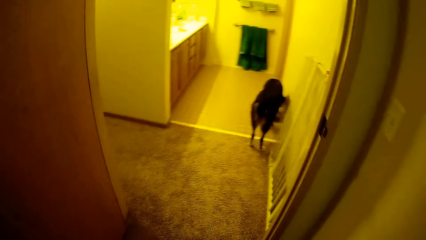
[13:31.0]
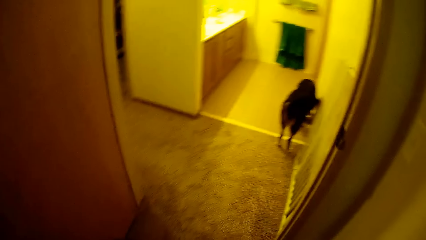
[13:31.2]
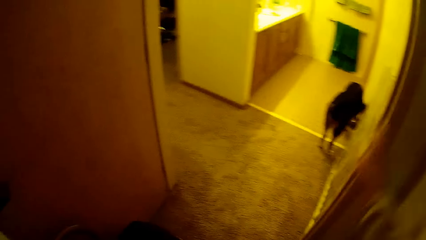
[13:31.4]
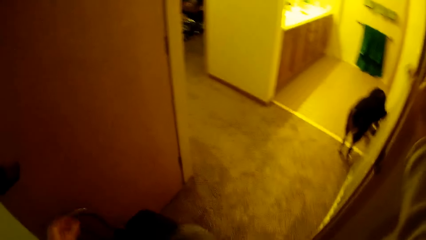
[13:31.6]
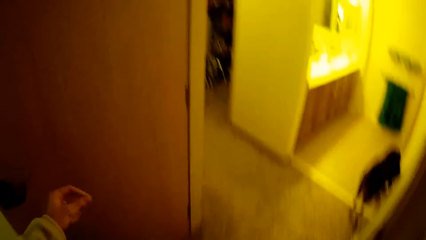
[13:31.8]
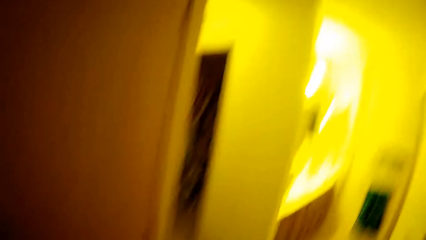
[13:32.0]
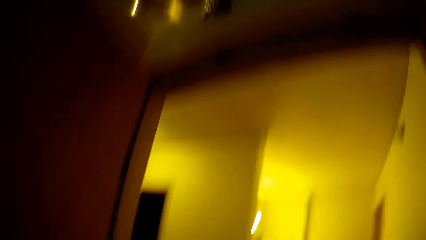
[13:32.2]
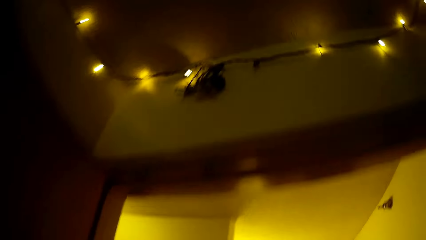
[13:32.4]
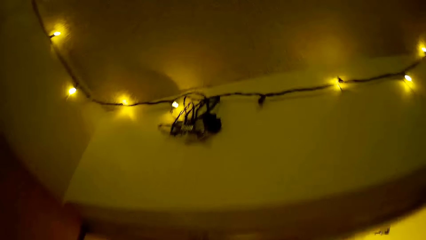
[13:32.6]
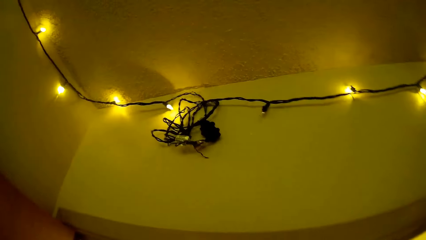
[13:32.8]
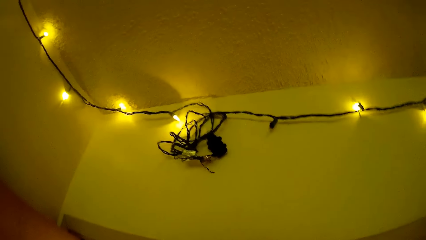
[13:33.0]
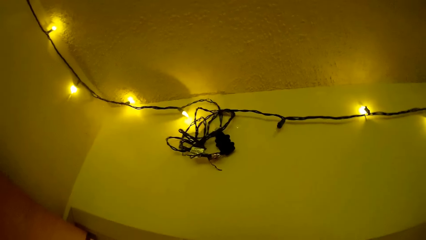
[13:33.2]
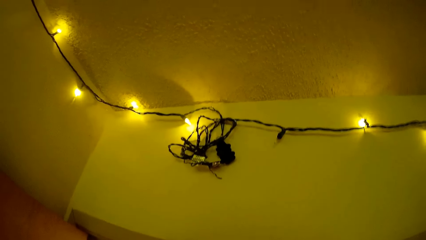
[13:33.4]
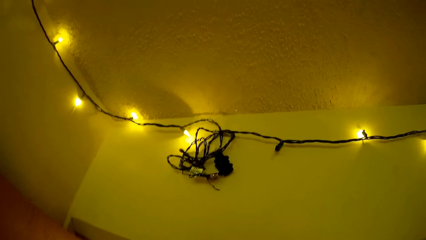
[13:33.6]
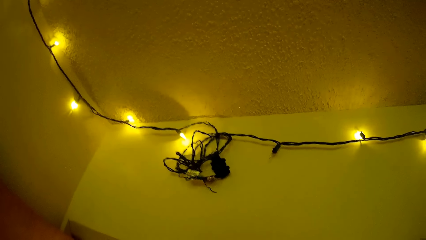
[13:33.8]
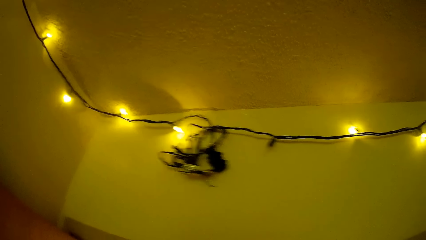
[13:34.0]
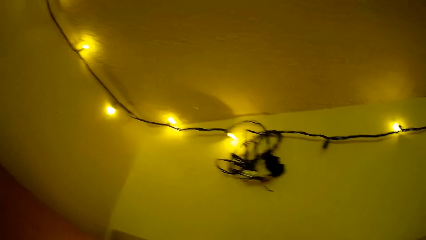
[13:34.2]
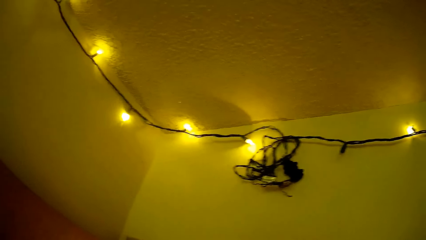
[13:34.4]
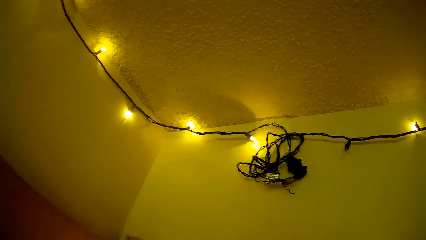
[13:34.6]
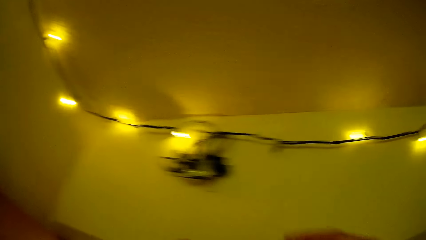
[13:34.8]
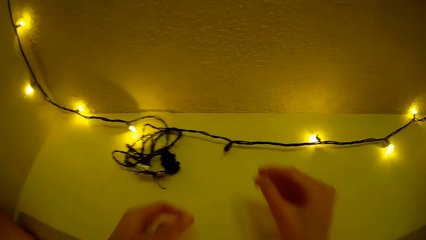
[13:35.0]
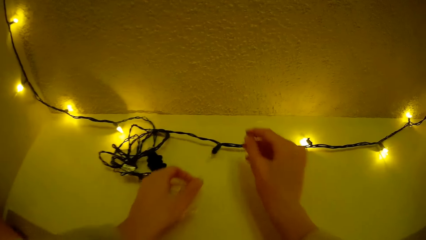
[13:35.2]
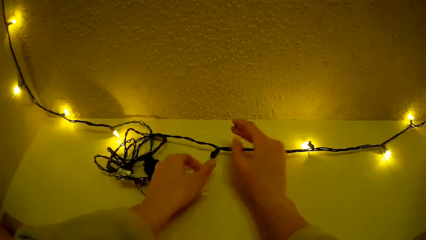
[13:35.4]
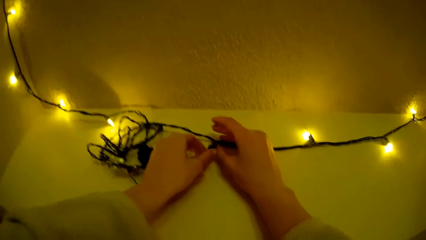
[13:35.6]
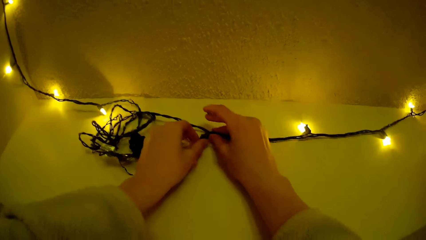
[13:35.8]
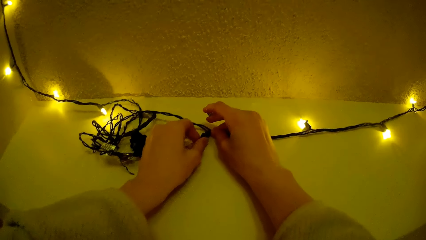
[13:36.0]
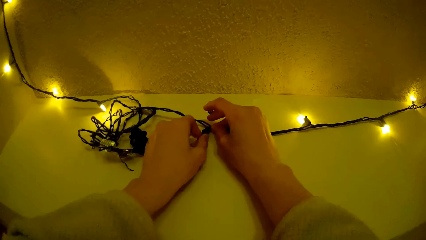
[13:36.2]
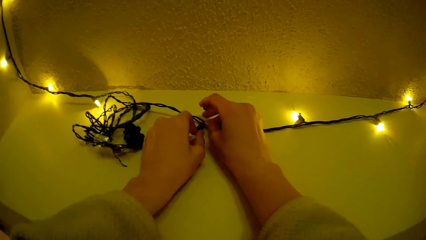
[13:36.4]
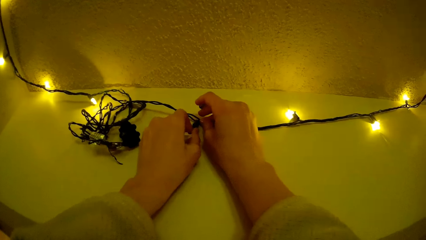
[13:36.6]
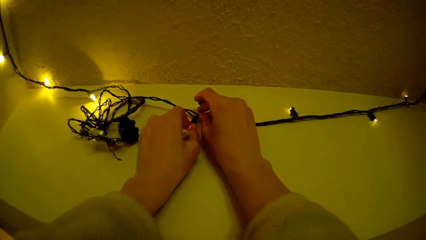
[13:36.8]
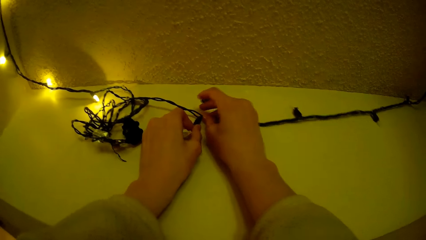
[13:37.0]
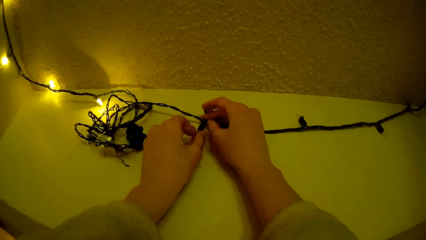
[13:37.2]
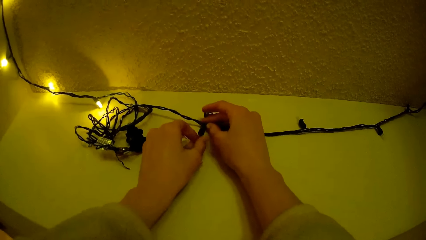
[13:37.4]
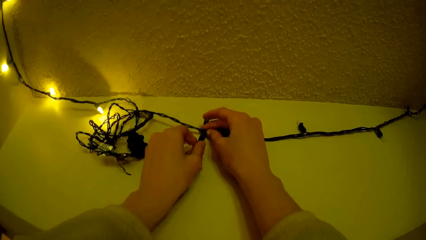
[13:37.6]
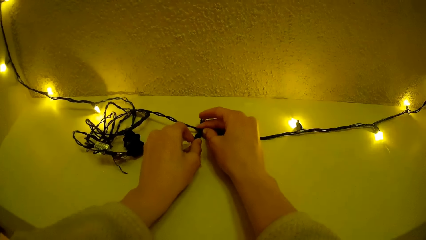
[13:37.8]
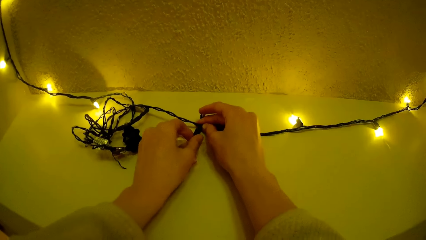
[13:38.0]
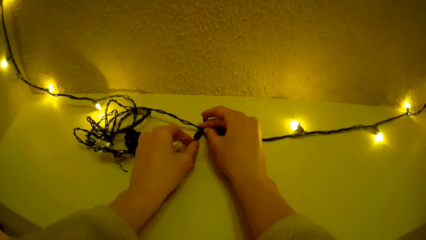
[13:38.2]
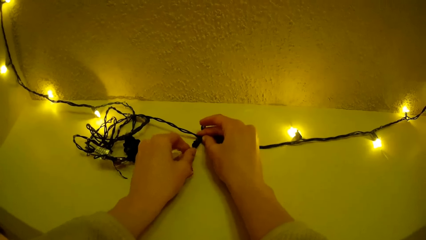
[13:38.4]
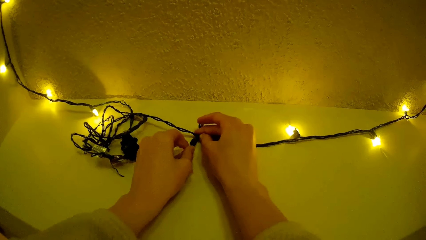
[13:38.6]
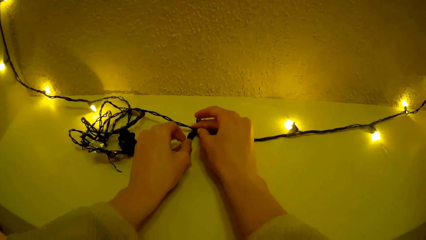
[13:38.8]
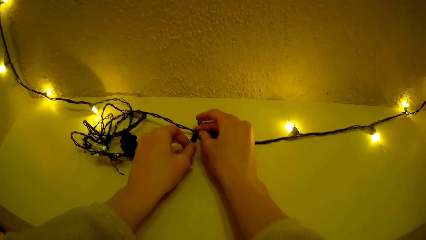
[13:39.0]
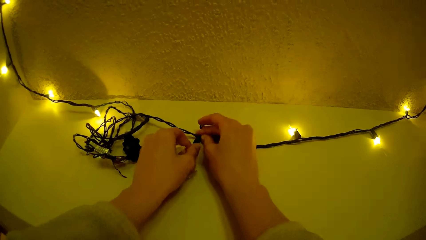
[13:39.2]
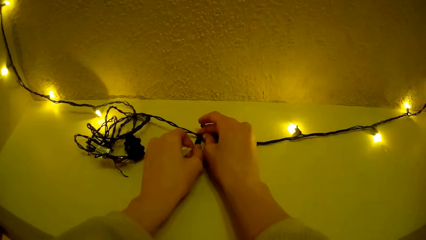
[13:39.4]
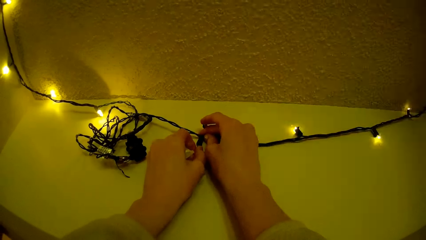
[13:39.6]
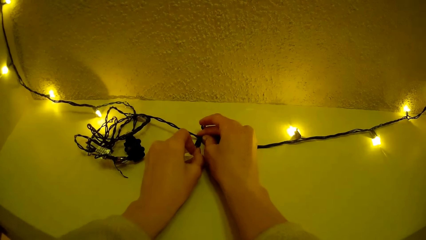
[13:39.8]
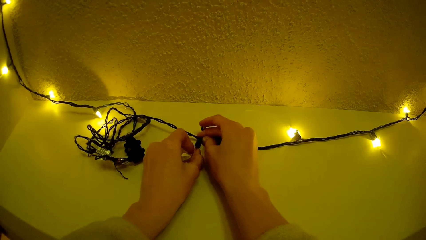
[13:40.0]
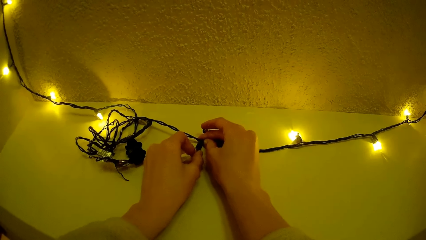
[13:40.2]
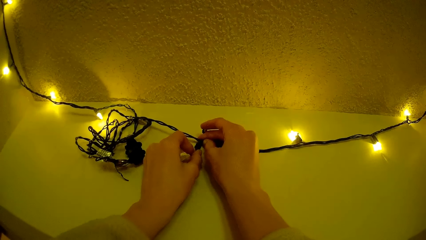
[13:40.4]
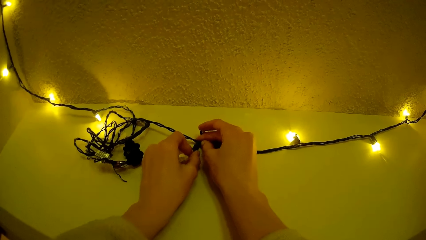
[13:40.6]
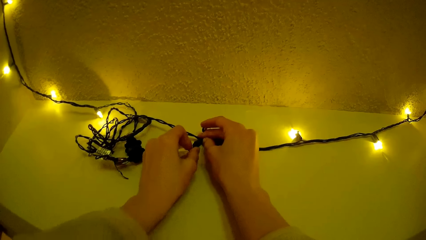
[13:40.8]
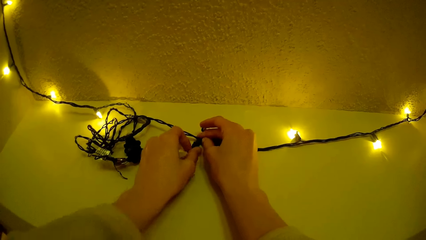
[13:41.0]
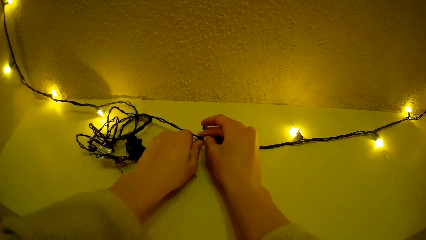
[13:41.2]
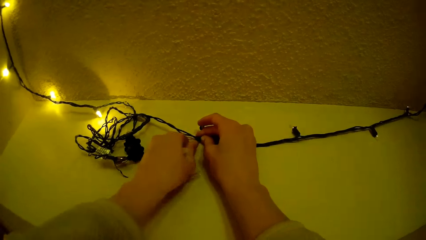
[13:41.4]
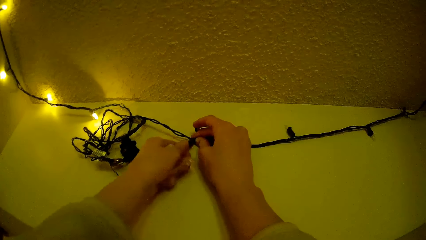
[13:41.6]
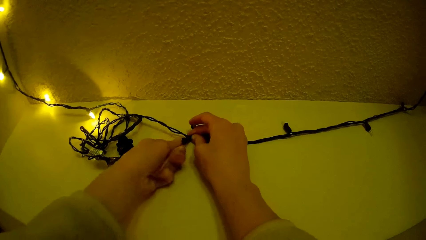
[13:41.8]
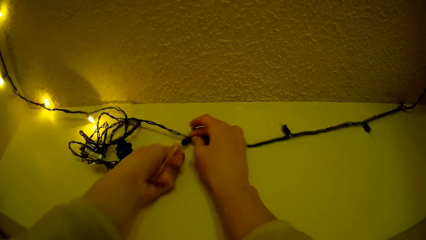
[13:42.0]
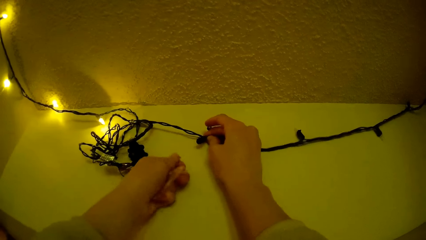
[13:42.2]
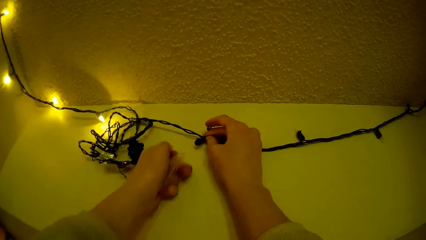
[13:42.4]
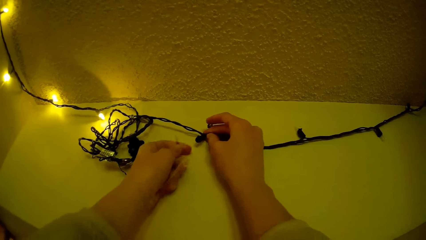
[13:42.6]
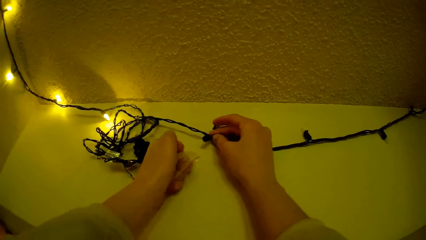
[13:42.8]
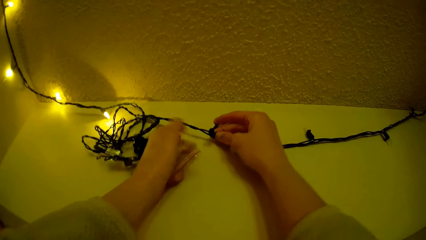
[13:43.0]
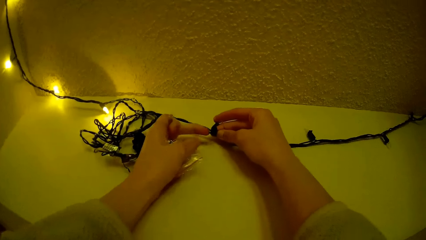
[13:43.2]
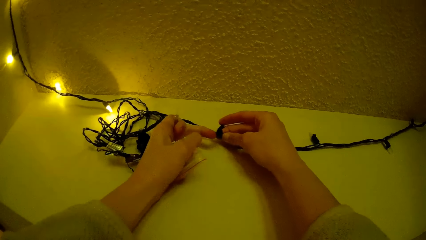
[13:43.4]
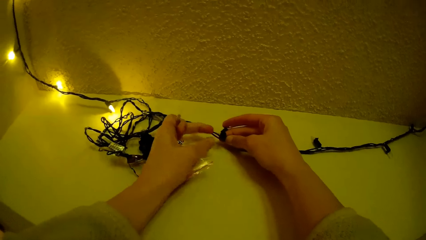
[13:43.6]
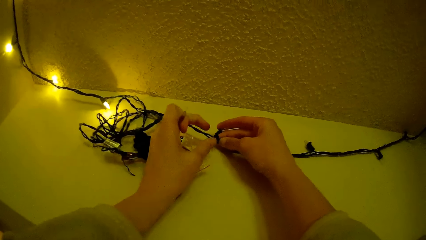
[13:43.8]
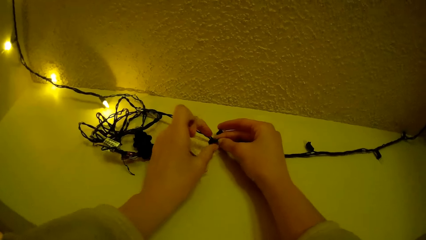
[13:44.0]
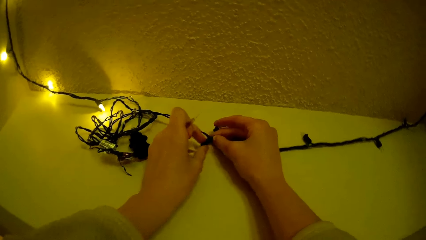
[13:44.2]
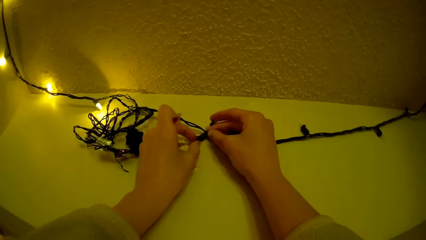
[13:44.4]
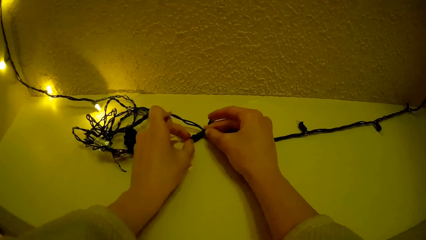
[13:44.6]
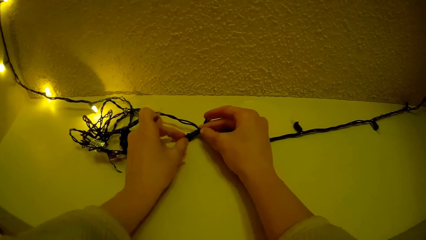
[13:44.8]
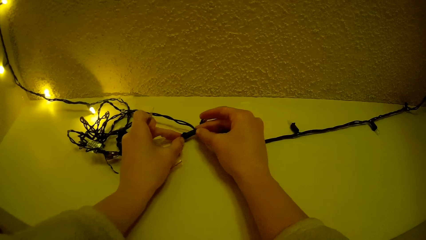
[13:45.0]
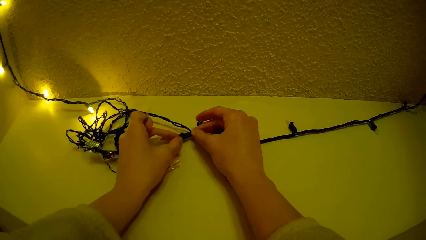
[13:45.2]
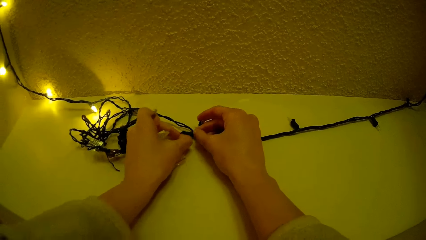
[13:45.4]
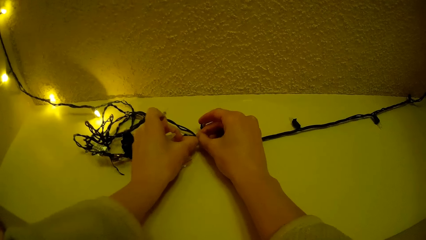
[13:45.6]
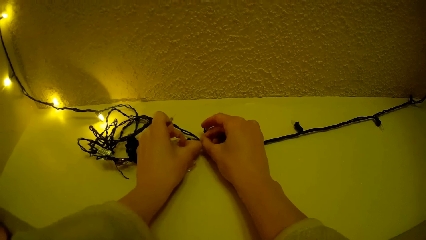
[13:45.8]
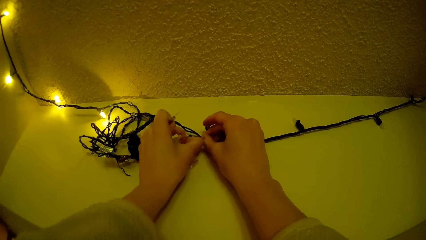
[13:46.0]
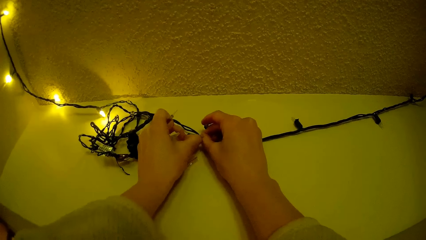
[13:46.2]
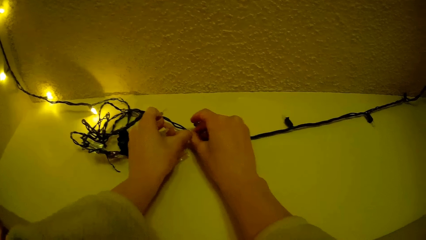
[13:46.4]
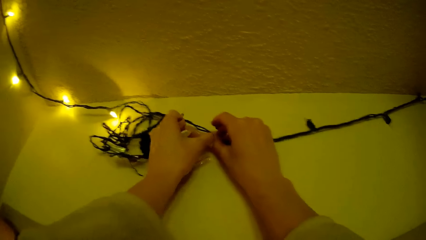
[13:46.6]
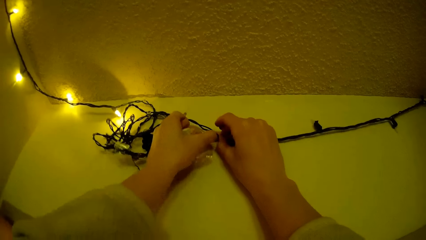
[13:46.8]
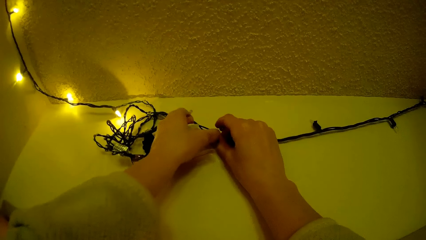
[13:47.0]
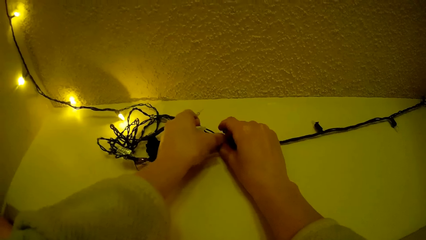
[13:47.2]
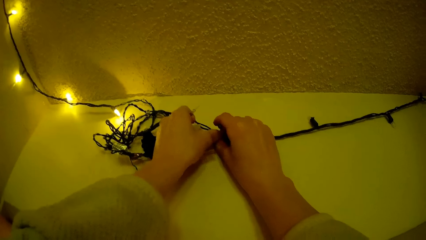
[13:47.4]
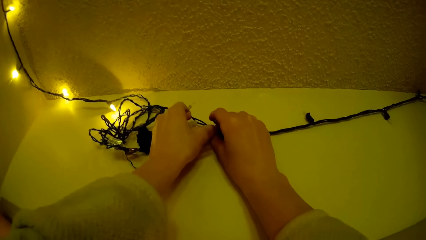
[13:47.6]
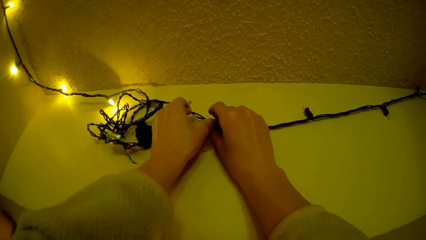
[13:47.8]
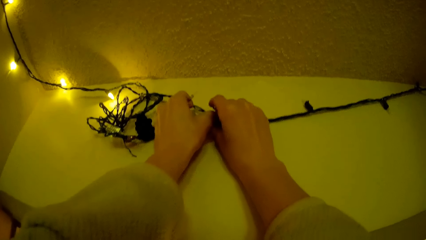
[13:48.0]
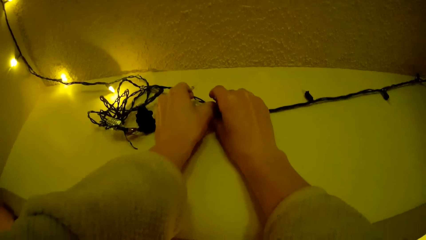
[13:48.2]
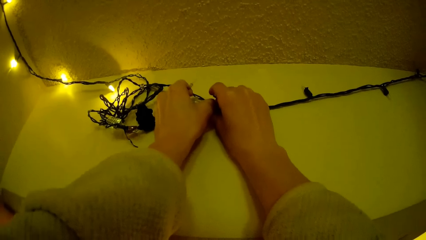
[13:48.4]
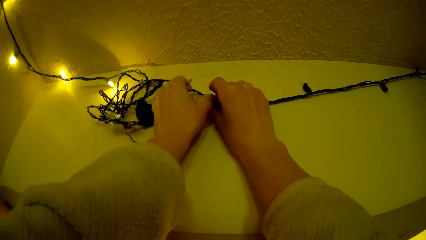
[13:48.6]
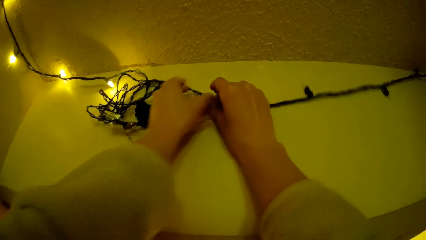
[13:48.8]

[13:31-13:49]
The camera wearer moves a hand. She moves a hand again. She moves both hands. She replaces another Christmas bulb on a Christmas light wire with the Christmas bulb in her hand. She fixes the mini bulb. She pulls the bulb. She fixes the mini bulb.
